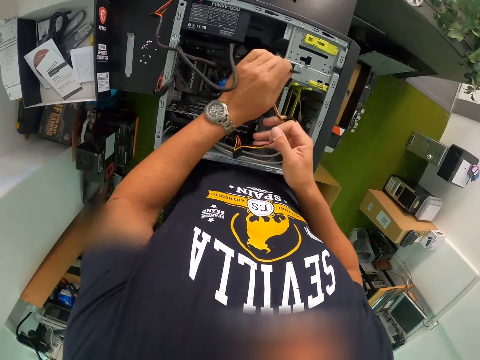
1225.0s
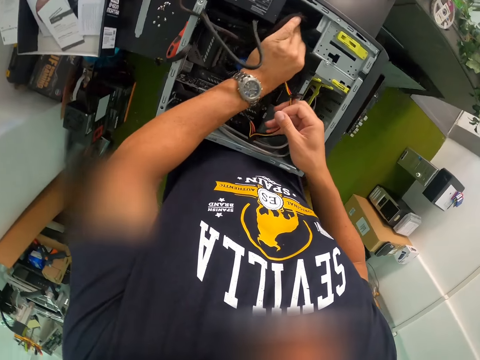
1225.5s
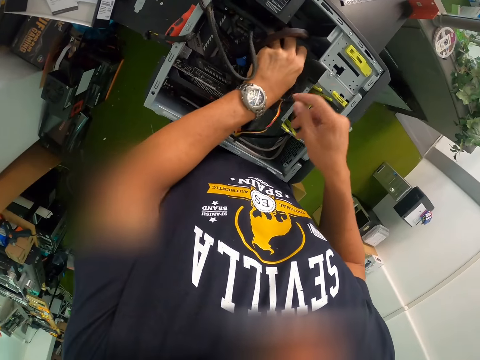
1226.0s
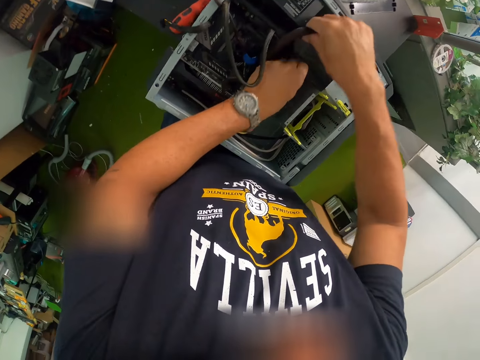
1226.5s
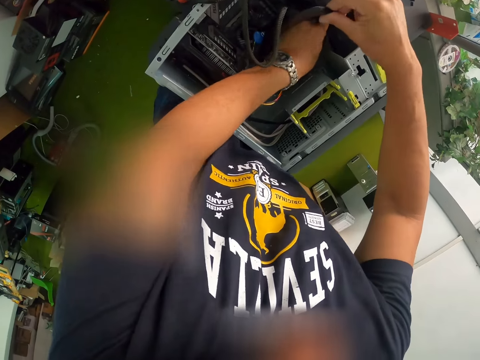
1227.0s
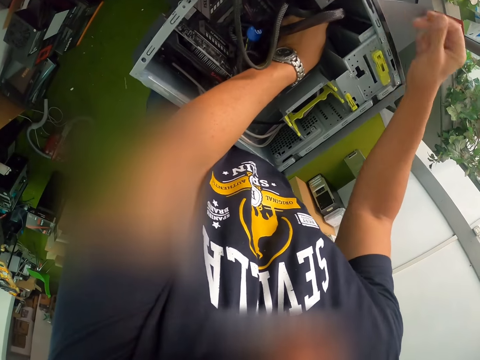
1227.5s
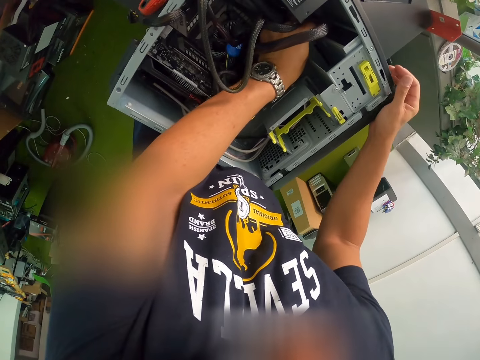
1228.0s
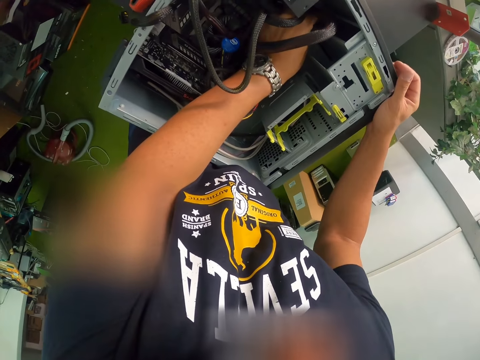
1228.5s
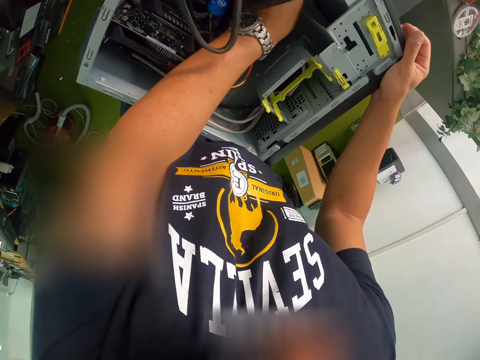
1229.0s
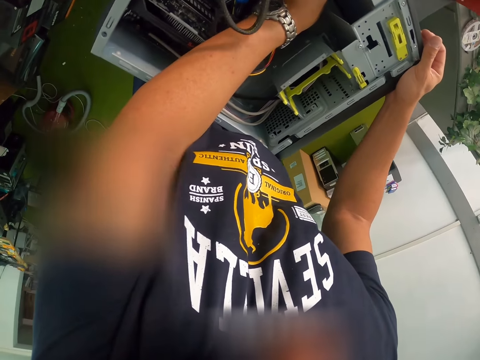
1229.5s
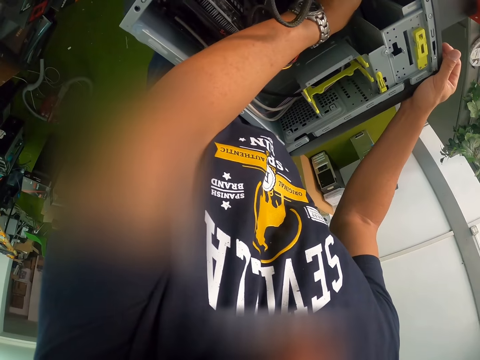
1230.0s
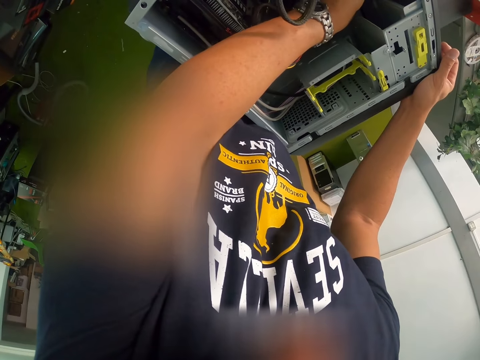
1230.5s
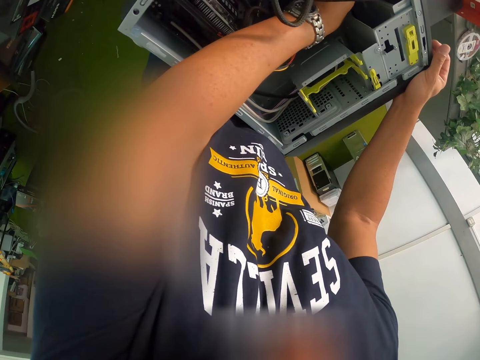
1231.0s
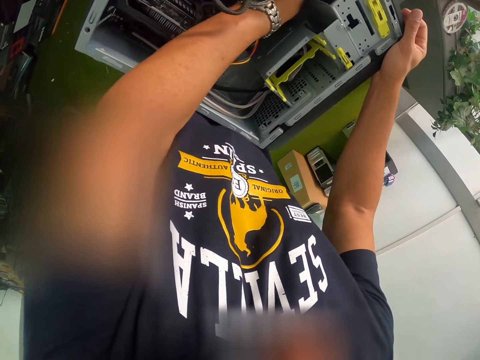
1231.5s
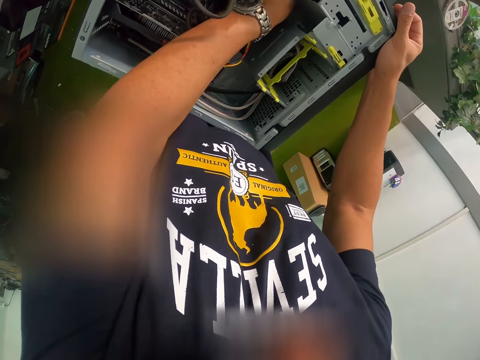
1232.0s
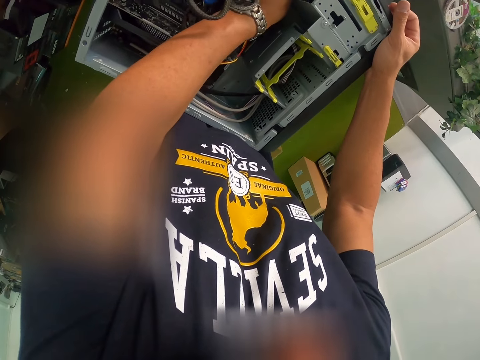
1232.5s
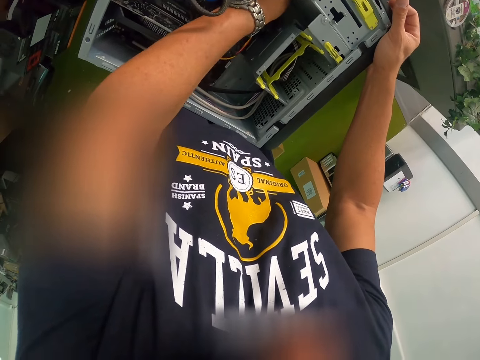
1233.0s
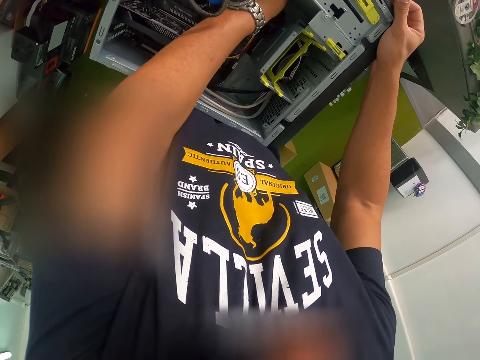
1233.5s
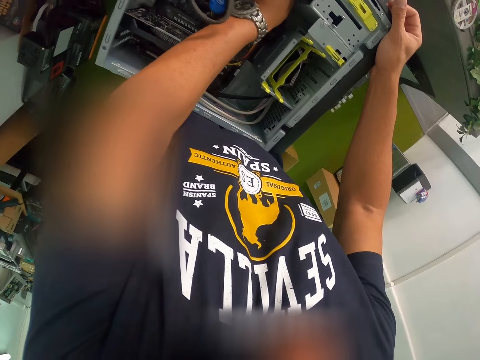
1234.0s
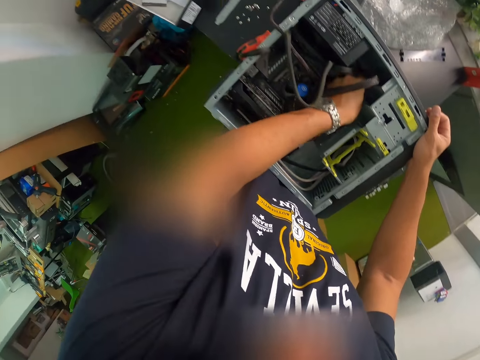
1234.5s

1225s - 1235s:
The camera wearer connects a cable in the CPU with his left hand.

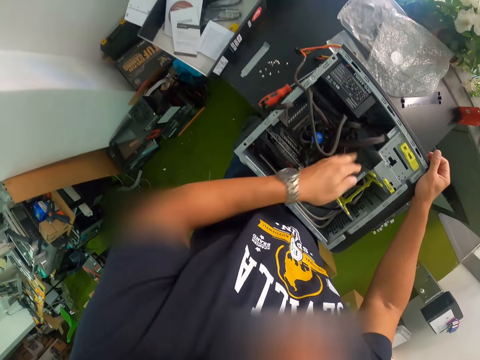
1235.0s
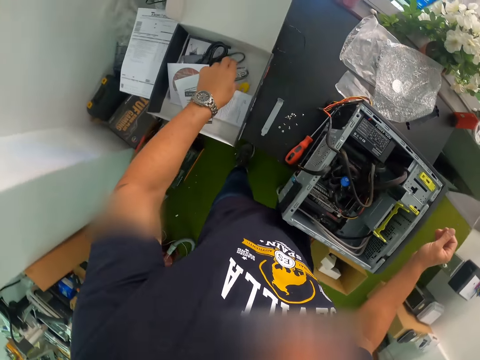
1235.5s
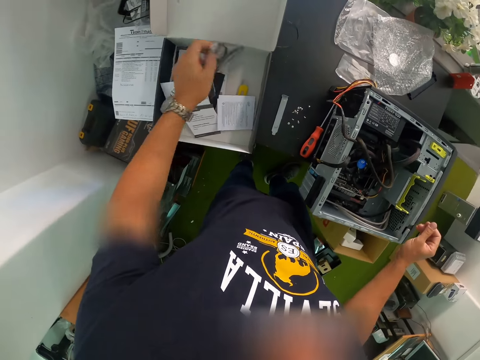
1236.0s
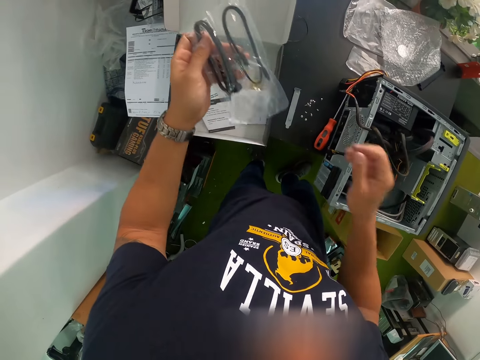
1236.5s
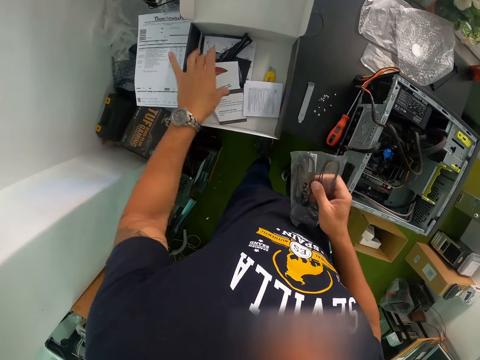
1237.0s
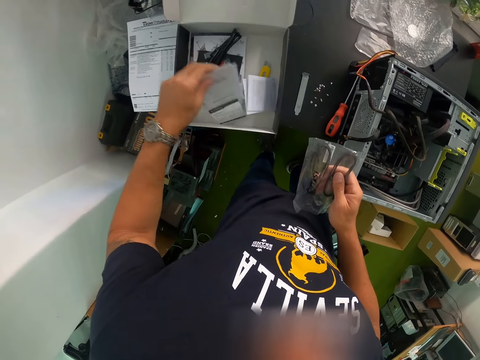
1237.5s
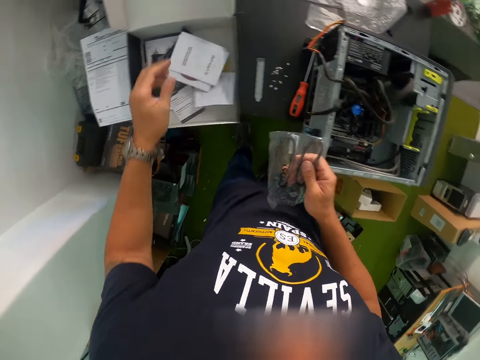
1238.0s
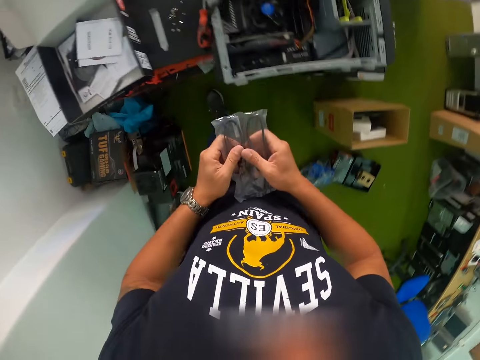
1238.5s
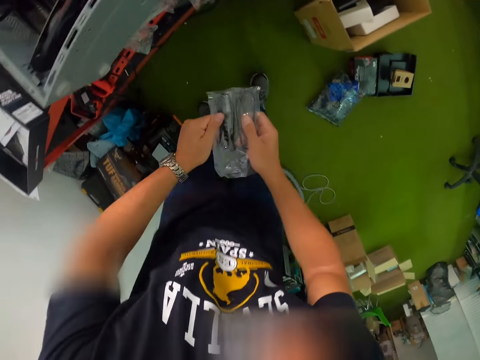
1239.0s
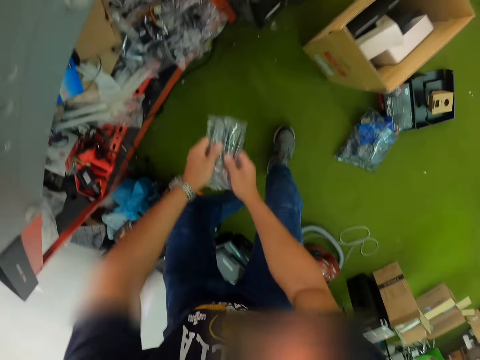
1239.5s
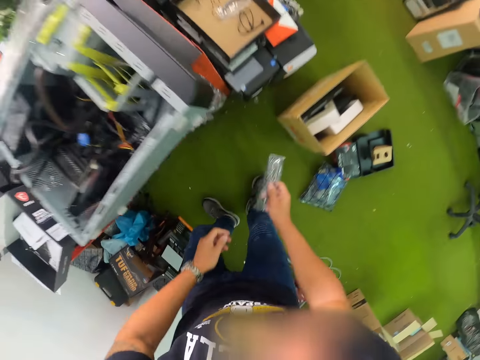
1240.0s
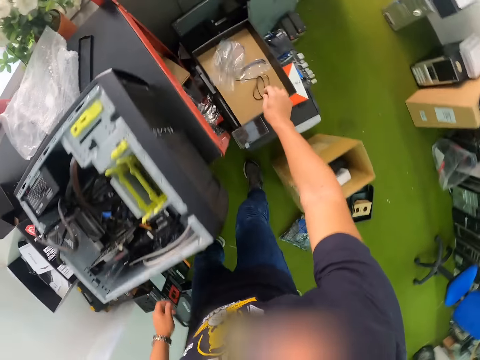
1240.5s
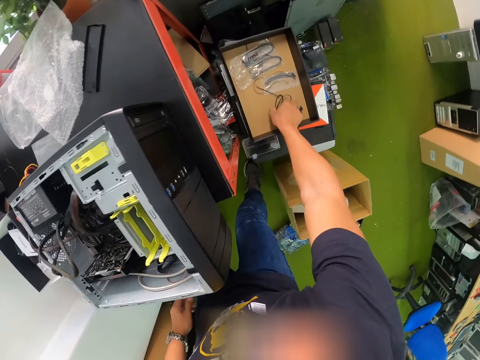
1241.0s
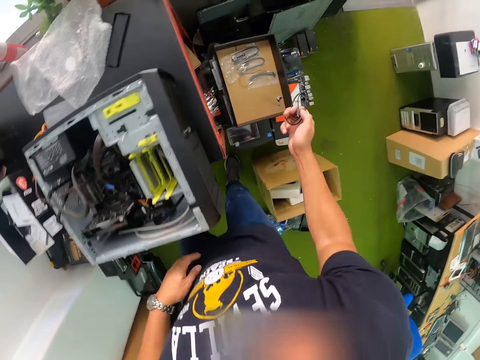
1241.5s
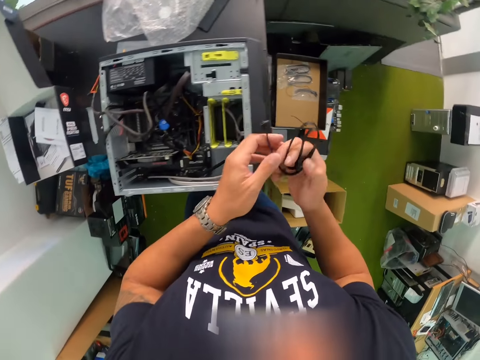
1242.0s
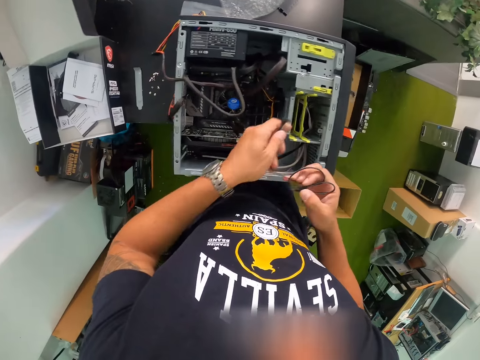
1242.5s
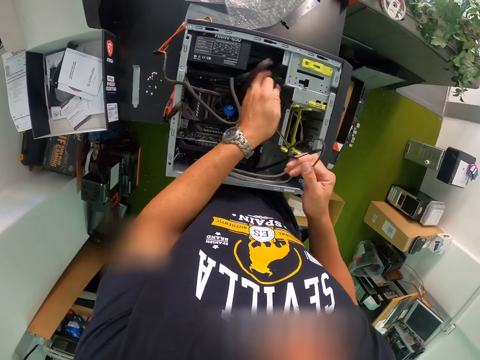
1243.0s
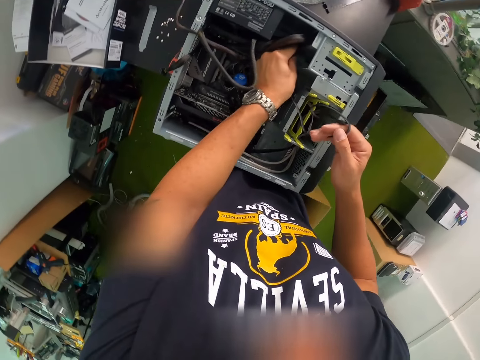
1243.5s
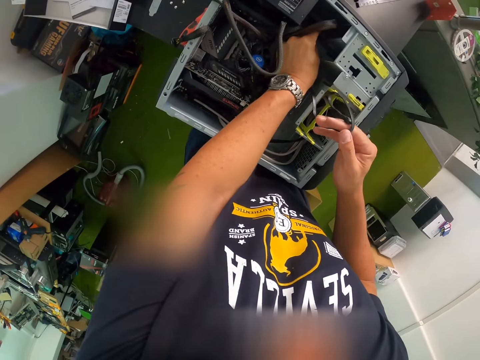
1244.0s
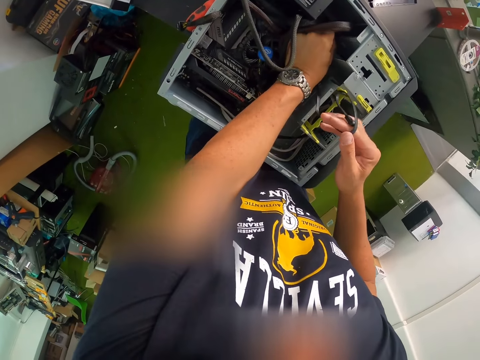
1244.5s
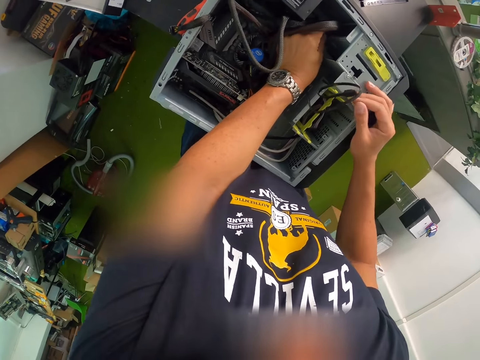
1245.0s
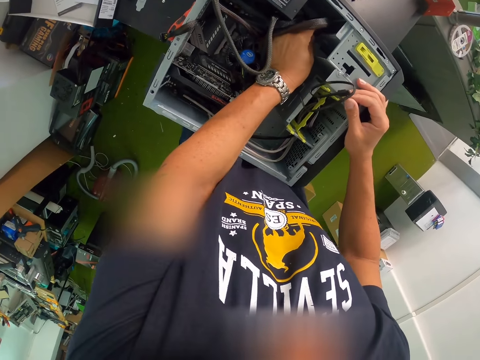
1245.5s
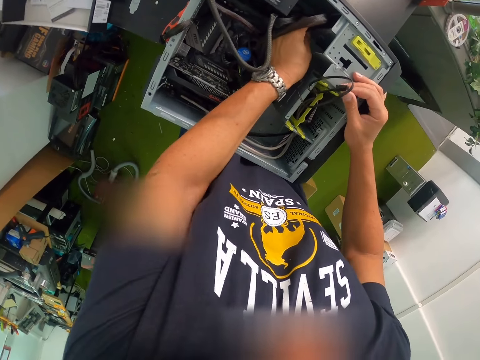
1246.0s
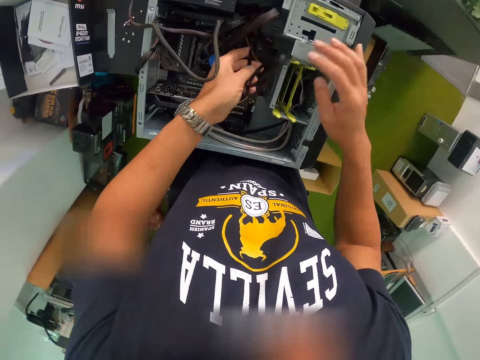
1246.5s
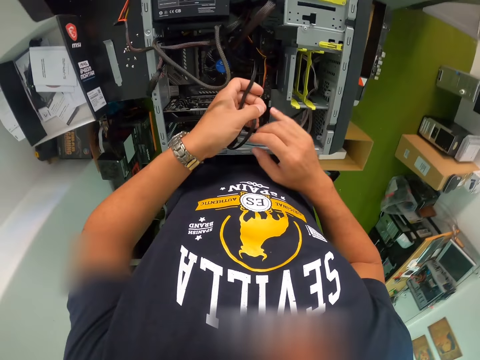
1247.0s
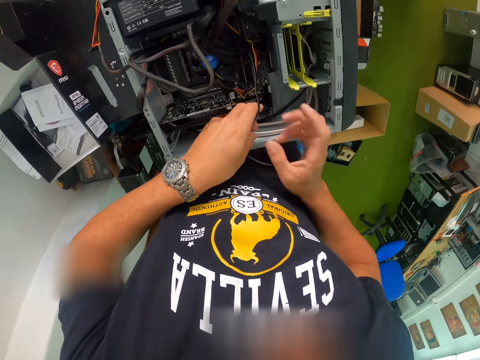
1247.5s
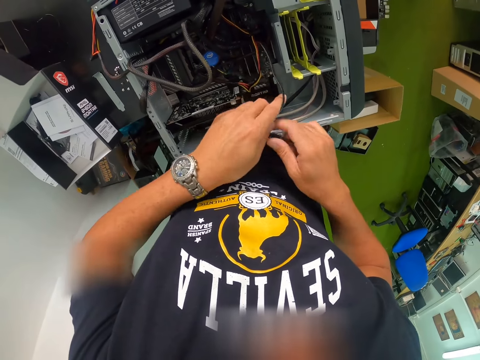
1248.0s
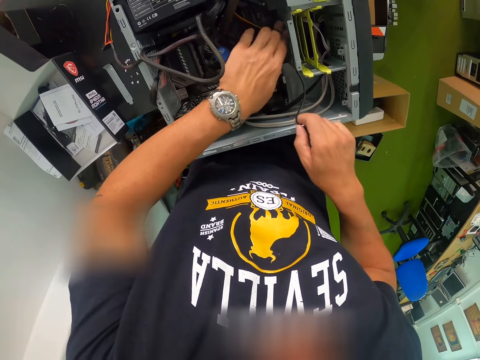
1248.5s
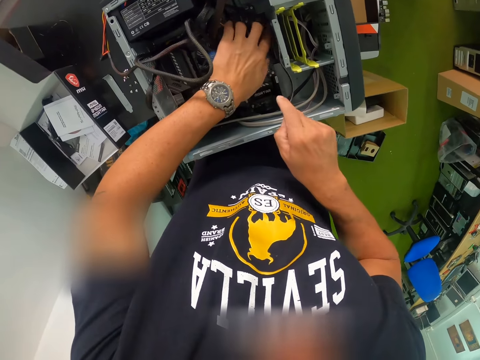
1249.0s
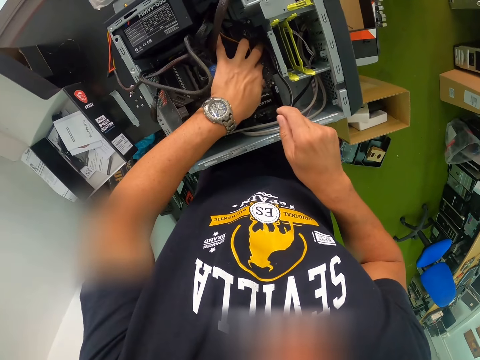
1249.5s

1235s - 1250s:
The camera wearer picks up a cable from a cardboard box on the workbench with his left hand. He passes the cable to his right hand. He drops the cable in a cardboard box on the floor with his right hand. He picks up a cable on the cardboard box on the floor with his right hand. He inserts the cable in the CPU with his left hand.
